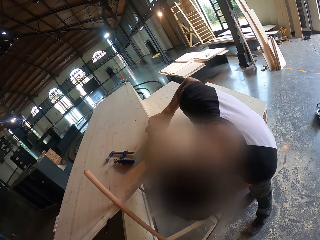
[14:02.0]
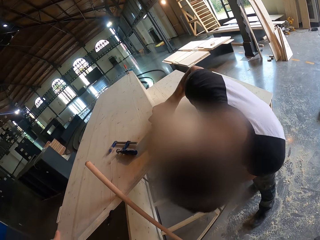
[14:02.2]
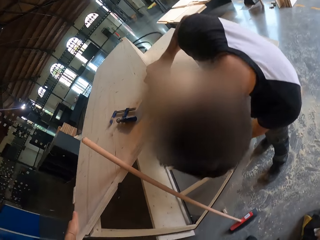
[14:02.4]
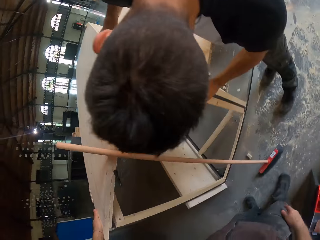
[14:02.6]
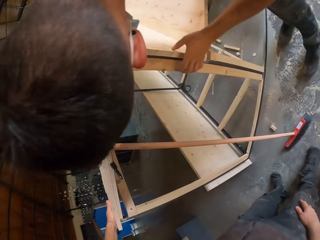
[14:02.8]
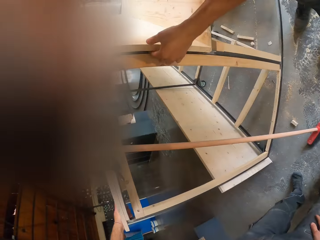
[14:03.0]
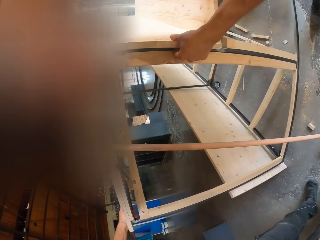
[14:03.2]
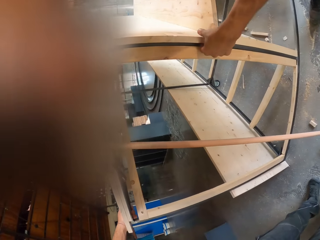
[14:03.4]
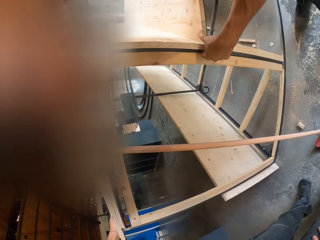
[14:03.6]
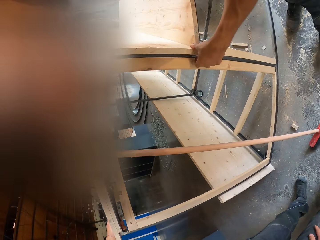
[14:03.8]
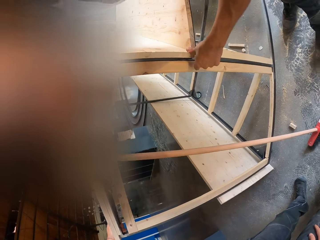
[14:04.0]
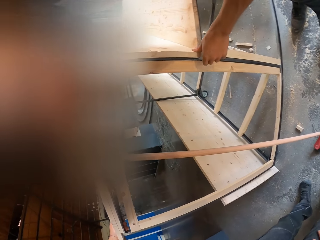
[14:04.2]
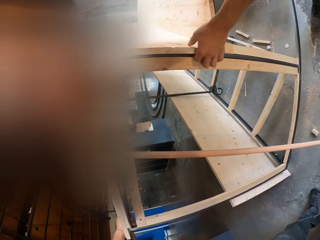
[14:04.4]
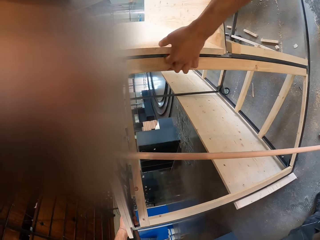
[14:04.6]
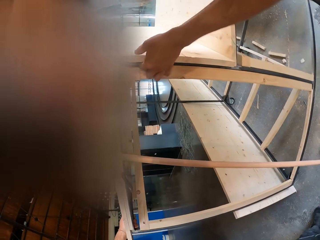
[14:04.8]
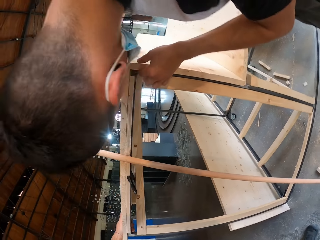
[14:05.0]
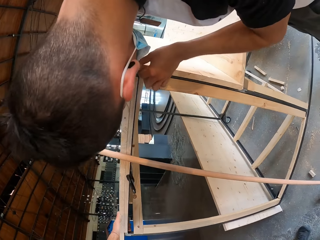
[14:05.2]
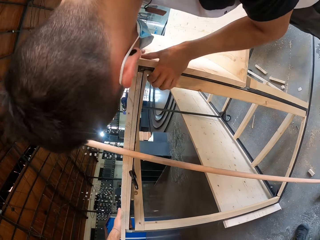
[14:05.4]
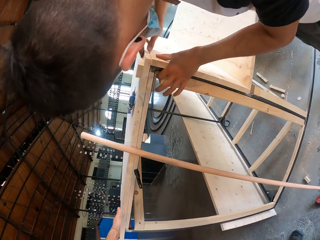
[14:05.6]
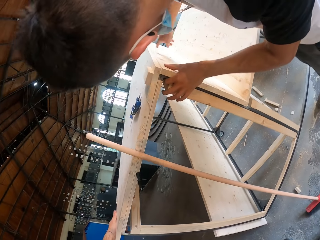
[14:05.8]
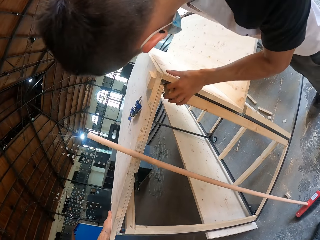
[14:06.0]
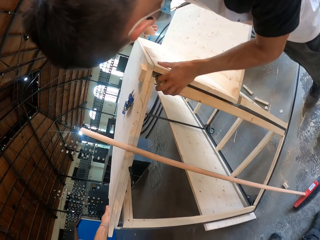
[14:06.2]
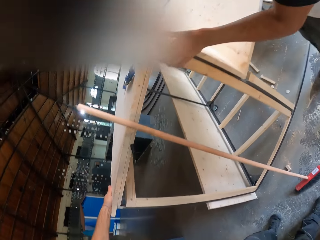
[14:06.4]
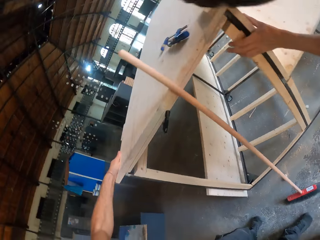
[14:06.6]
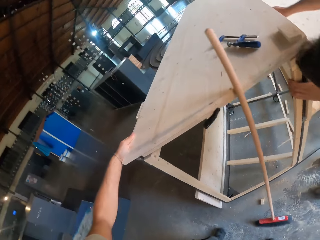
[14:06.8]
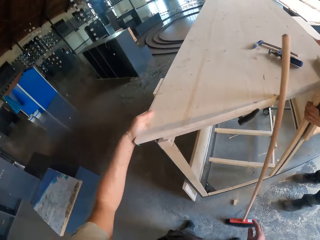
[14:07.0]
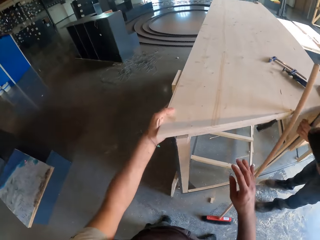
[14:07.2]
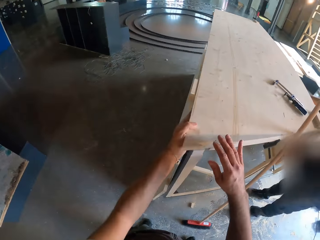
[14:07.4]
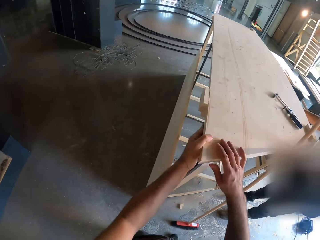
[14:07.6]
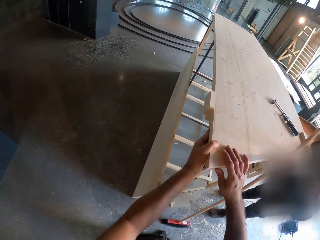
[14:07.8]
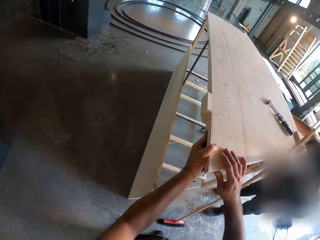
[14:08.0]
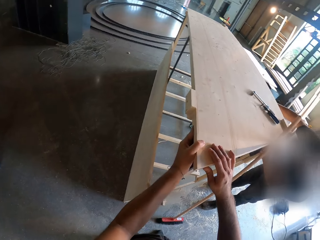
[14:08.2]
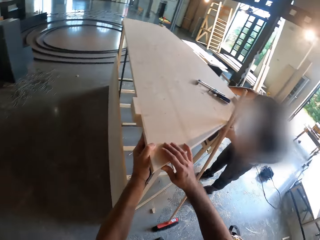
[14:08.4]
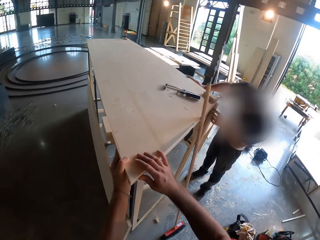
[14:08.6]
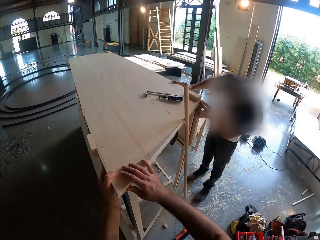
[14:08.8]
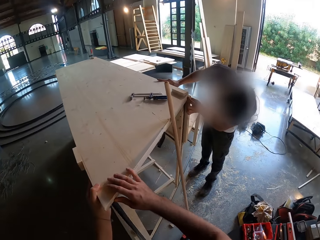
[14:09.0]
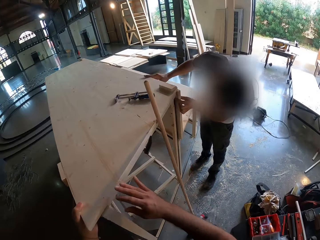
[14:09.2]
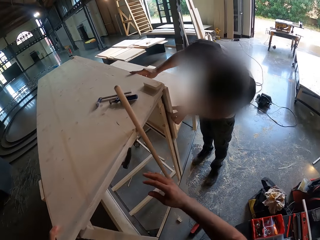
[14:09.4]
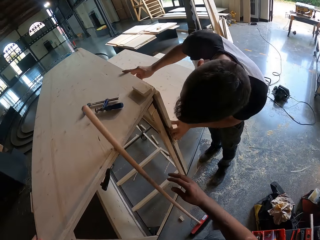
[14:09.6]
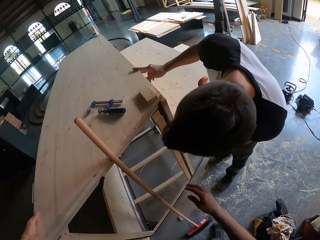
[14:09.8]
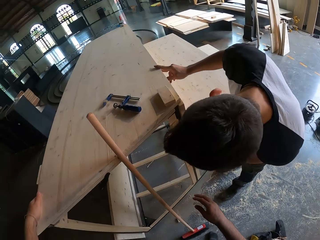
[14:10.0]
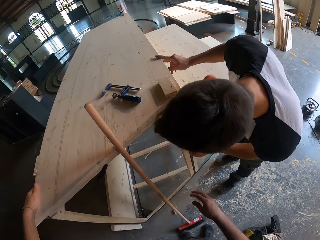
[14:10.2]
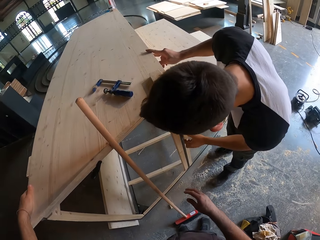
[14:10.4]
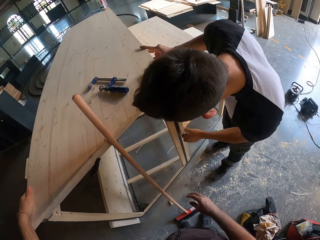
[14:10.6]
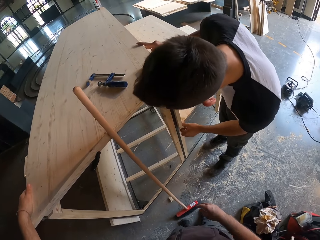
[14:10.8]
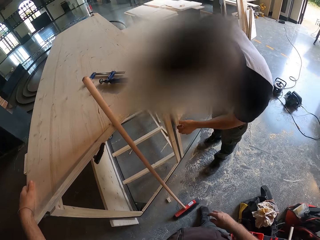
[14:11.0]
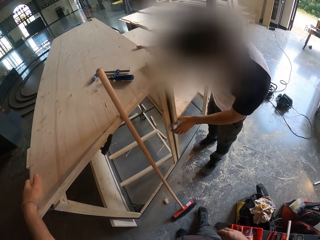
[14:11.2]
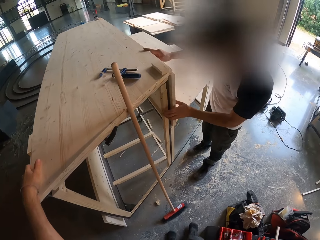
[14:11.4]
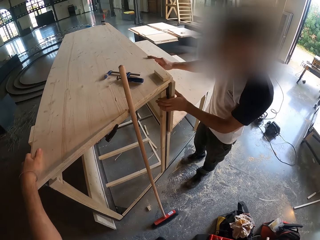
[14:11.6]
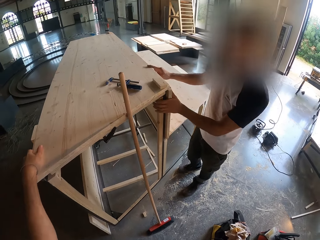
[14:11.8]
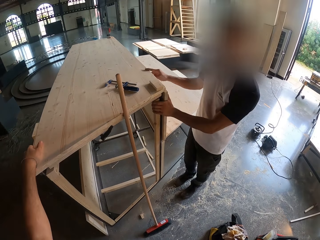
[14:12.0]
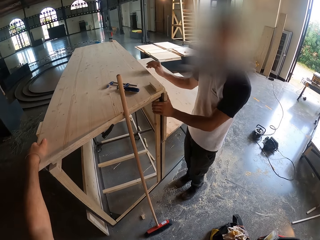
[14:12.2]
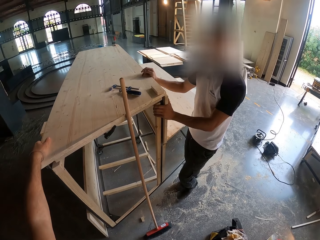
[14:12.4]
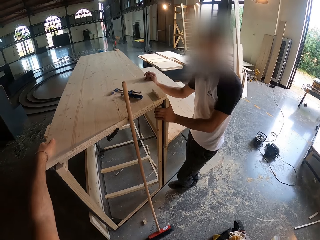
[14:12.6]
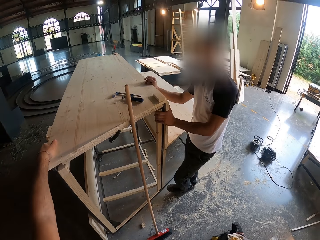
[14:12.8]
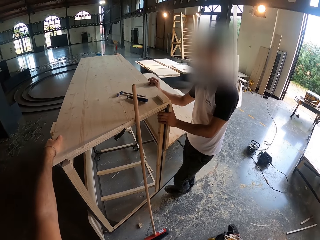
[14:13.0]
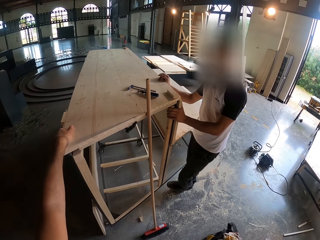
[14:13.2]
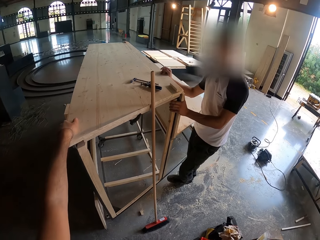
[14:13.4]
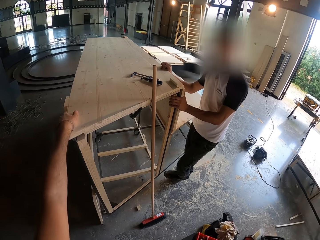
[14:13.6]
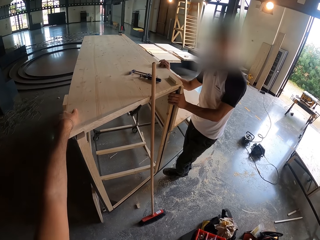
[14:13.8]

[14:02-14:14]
The camera wearer holds the surface plank of the wooden structure with both hands. He holds the surface plank of the wooden structure with his left hand.

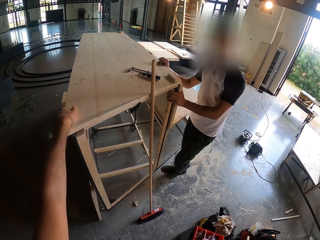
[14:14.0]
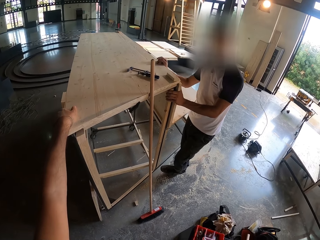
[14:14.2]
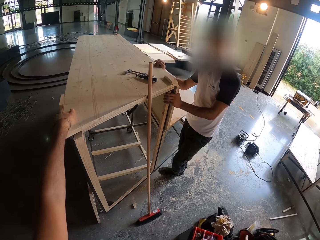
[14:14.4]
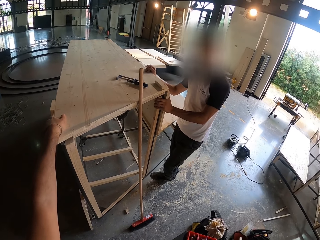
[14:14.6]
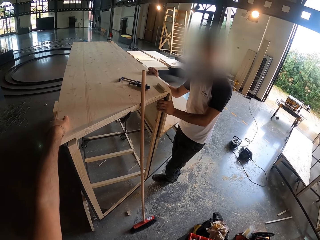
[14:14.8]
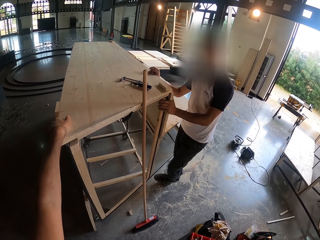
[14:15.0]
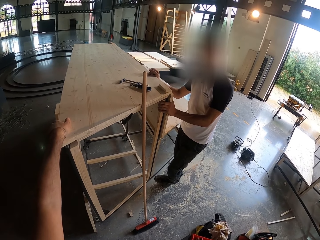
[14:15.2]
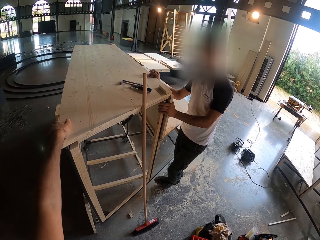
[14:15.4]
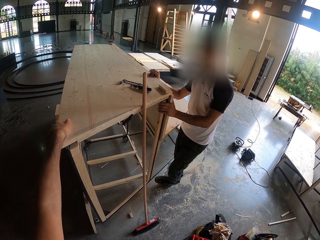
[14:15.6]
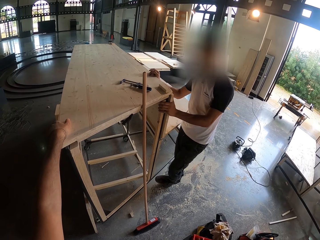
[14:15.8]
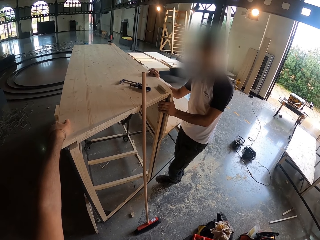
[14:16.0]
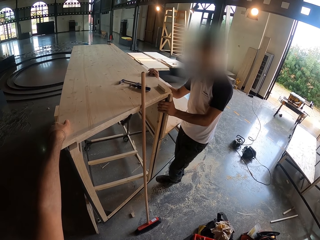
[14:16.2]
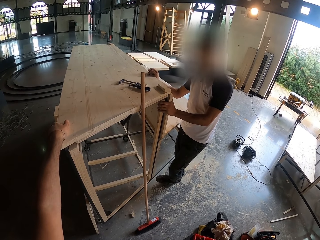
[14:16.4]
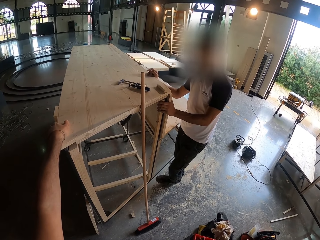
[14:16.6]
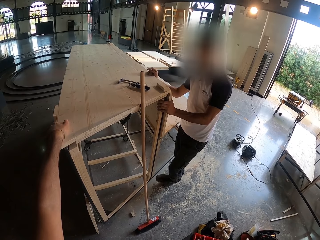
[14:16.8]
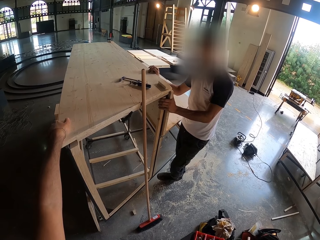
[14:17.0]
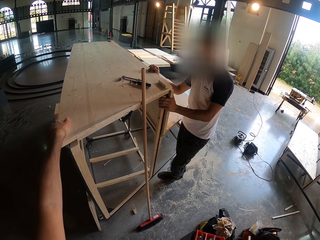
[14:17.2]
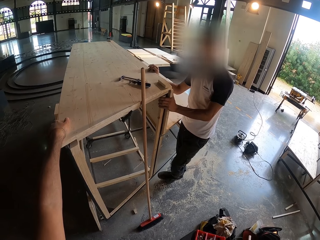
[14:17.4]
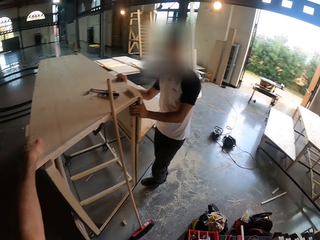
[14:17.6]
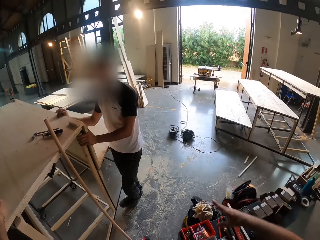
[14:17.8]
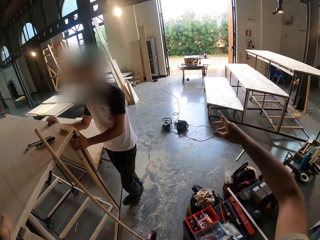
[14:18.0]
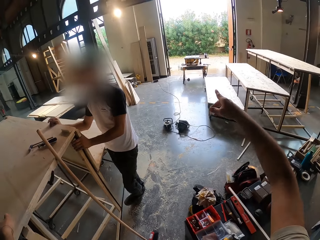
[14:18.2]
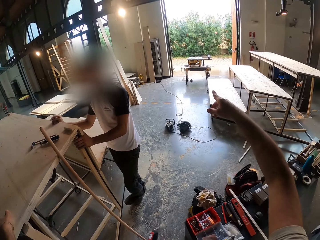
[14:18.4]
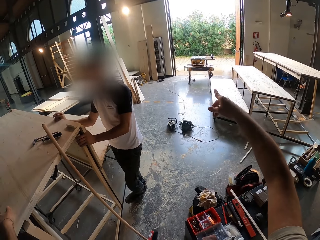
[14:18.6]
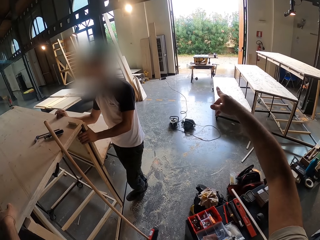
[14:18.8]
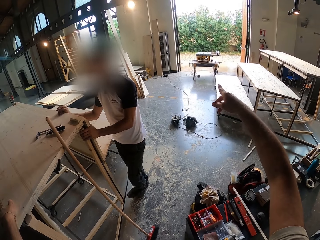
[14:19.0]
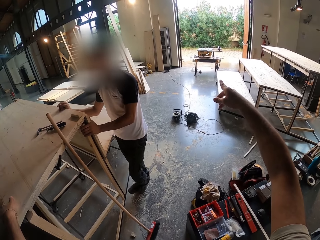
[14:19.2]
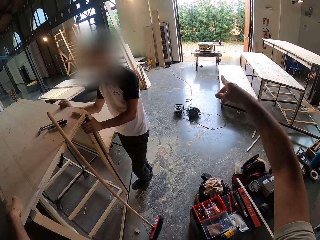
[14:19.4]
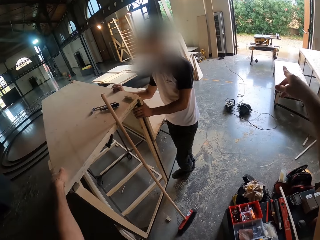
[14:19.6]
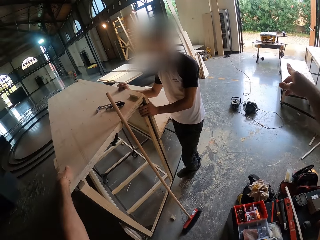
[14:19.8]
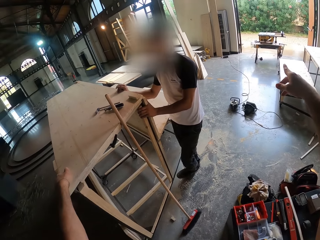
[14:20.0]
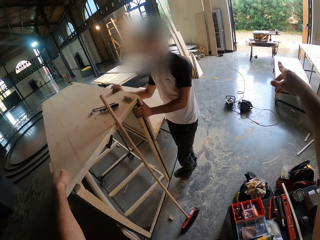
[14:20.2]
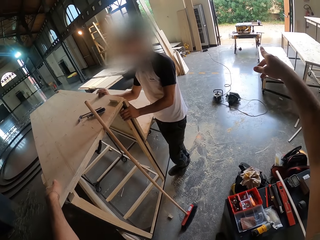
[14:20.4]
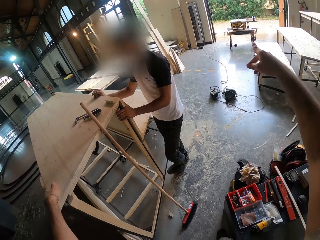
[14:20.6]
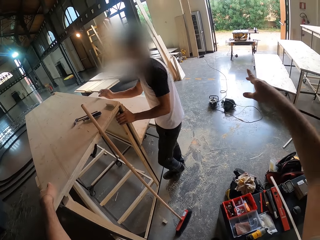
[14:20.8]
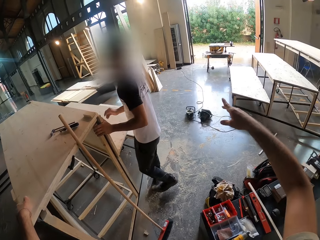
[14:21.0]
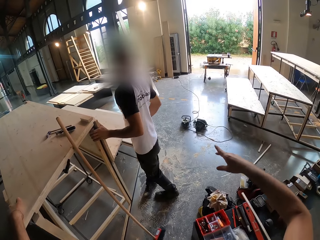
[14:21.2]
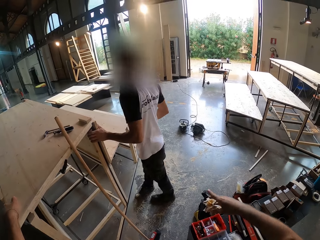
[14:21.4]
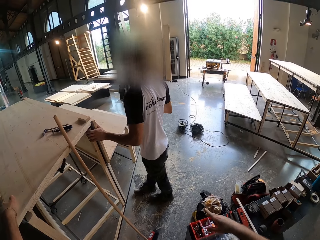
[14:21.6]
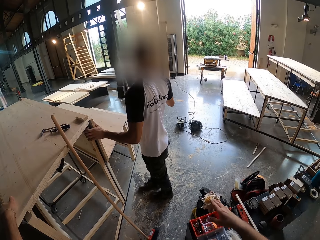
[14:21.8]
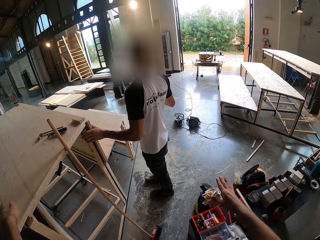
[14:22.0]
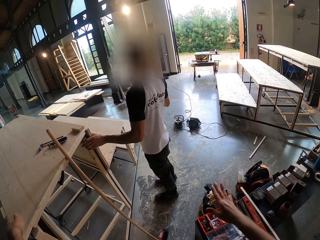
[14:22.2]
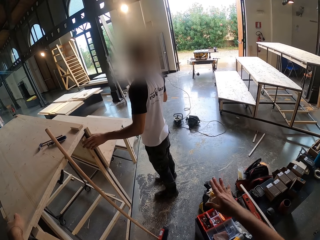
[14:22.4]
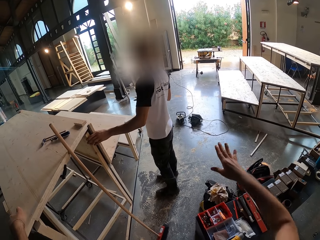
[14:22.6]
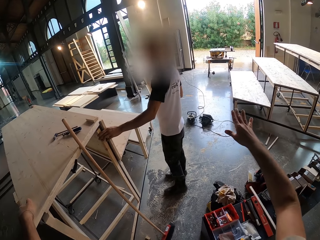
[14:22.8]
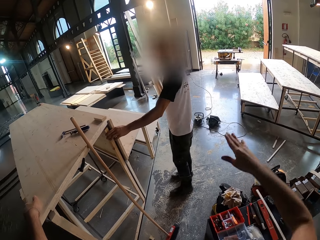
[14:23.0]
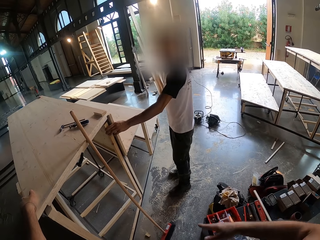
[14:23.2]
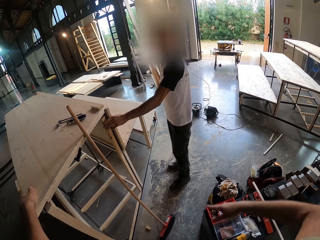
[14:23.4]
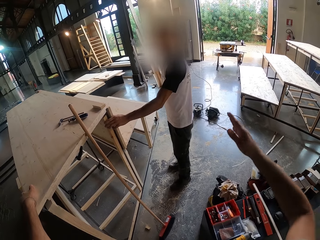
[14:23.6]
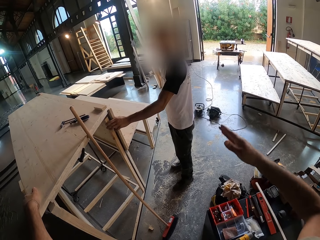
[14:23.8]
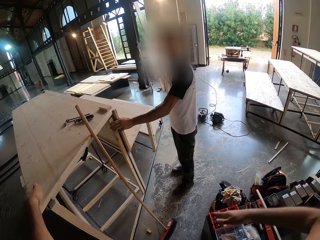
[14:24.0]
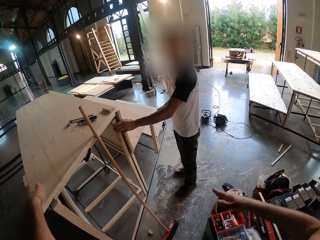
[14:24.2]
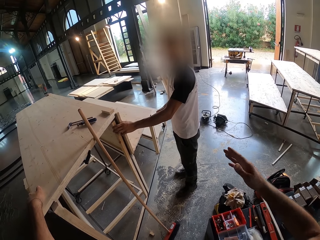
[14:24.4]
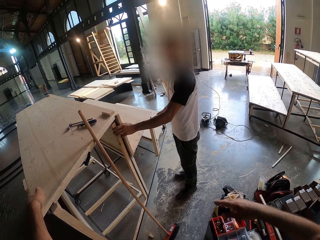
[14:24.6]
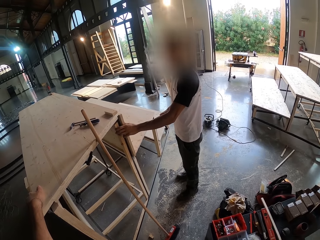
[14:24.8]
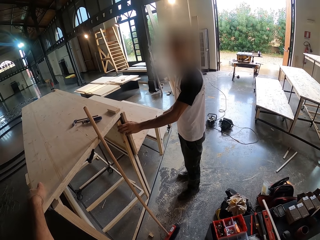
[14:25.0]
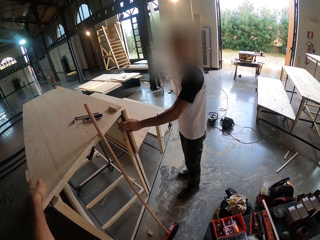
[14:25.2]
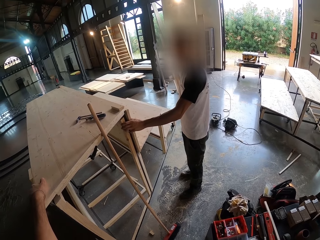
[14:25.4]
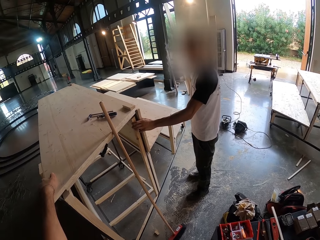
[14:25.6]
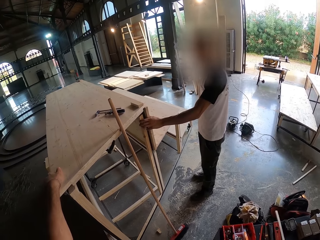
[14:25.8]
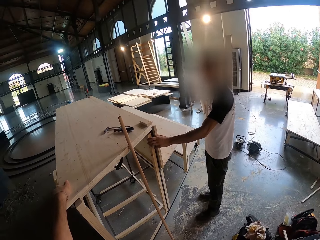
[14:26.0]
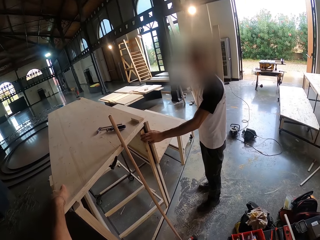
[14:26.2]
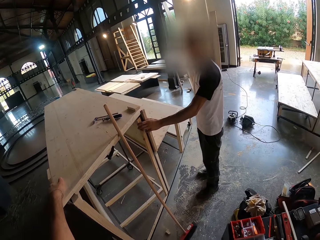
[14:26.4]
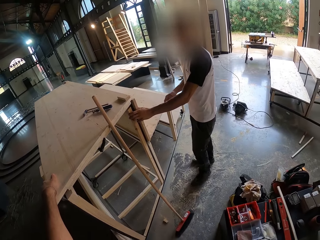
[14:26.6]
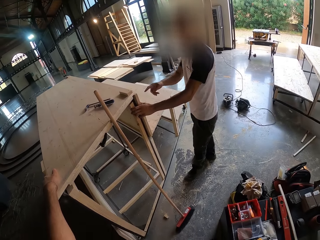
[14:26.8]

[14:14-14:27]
The camera wearer interacts with a man. The man turns.
